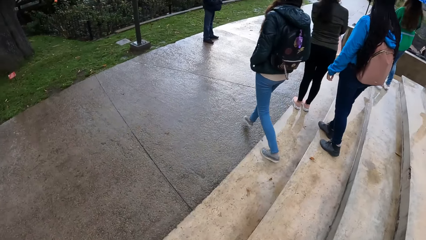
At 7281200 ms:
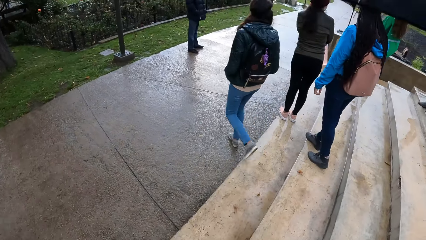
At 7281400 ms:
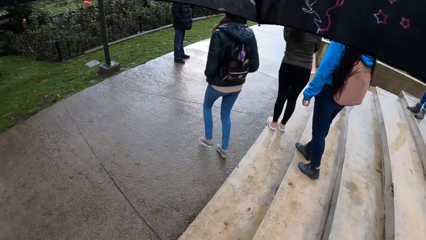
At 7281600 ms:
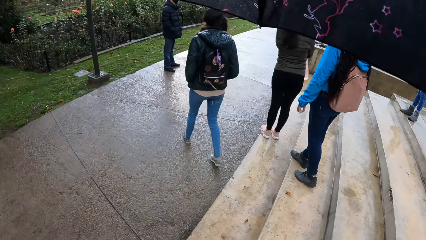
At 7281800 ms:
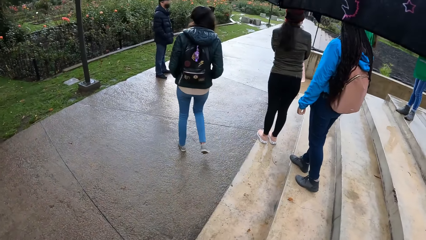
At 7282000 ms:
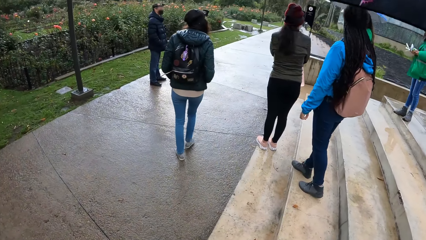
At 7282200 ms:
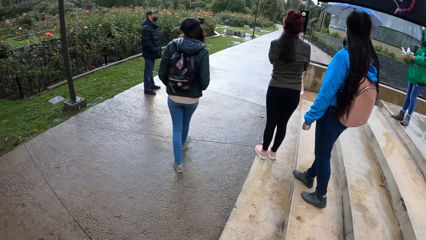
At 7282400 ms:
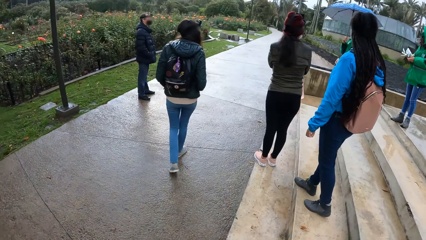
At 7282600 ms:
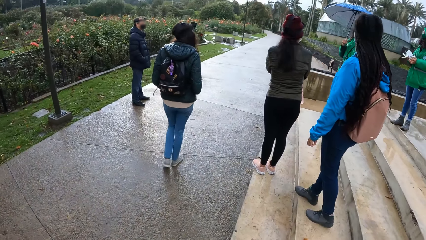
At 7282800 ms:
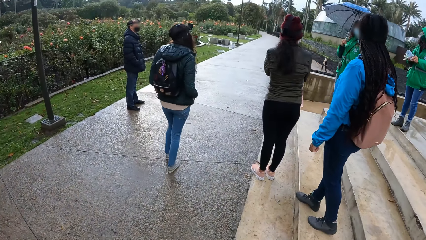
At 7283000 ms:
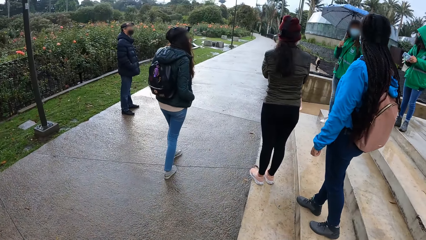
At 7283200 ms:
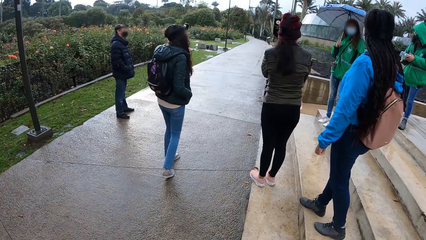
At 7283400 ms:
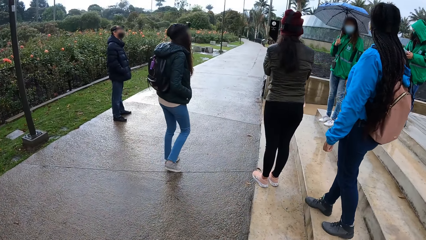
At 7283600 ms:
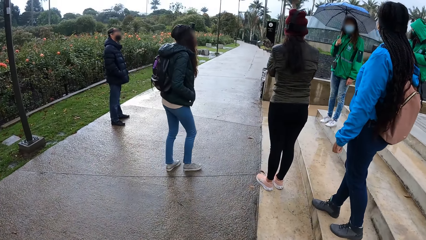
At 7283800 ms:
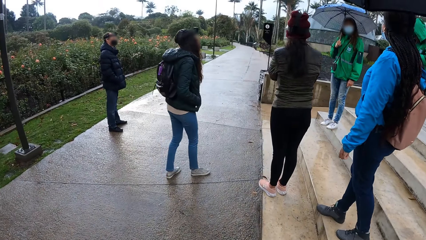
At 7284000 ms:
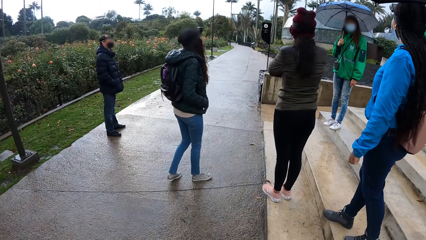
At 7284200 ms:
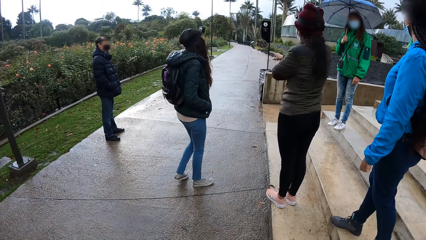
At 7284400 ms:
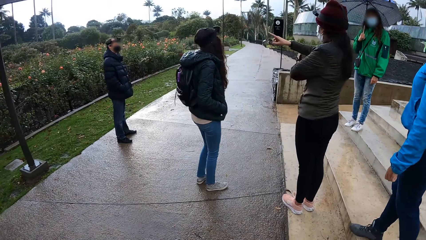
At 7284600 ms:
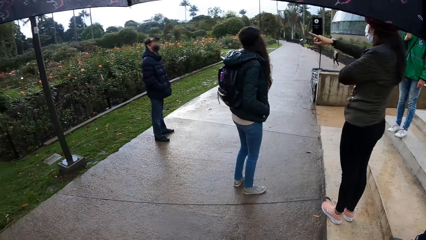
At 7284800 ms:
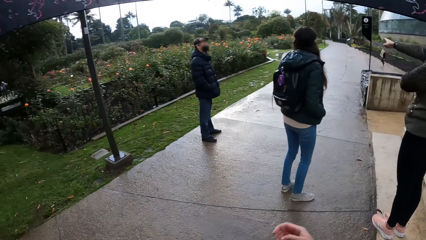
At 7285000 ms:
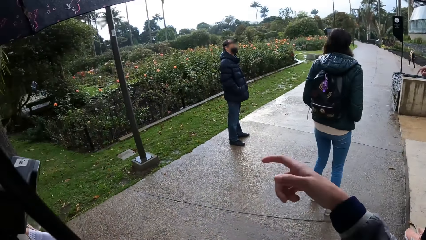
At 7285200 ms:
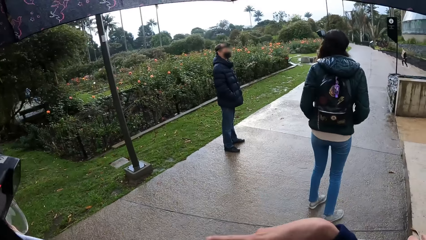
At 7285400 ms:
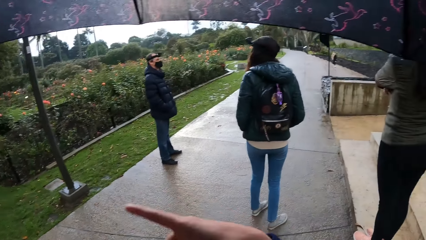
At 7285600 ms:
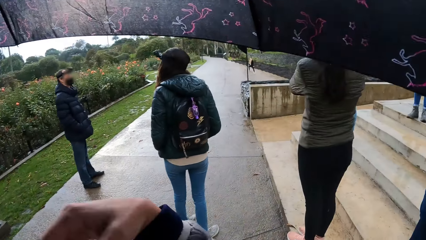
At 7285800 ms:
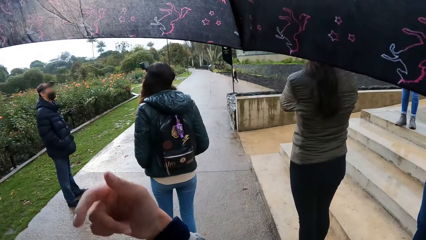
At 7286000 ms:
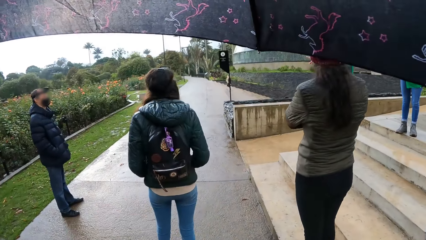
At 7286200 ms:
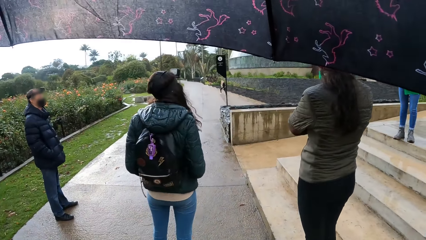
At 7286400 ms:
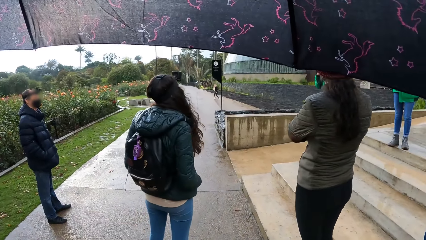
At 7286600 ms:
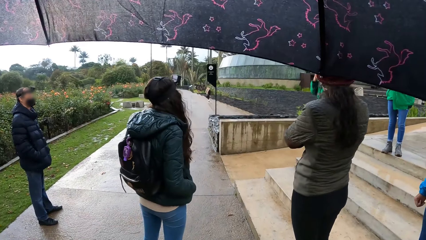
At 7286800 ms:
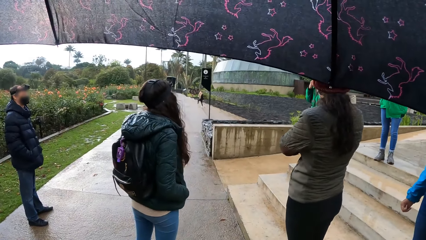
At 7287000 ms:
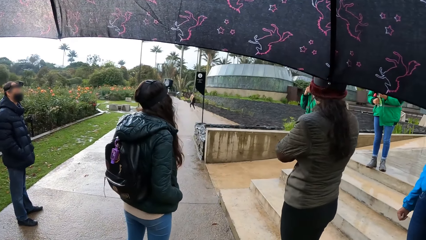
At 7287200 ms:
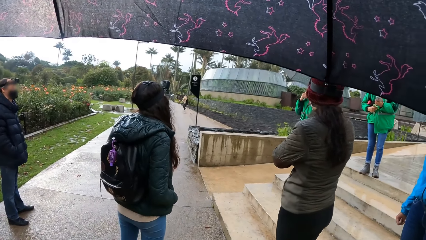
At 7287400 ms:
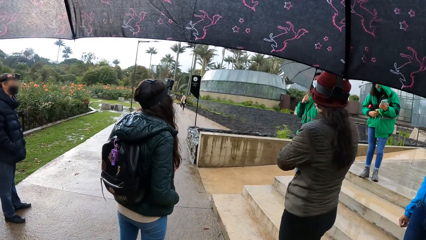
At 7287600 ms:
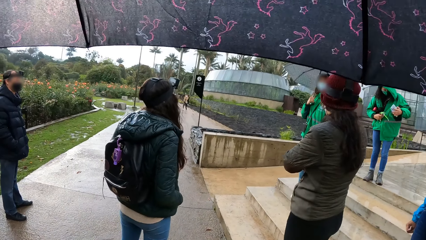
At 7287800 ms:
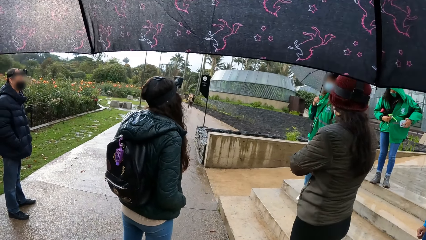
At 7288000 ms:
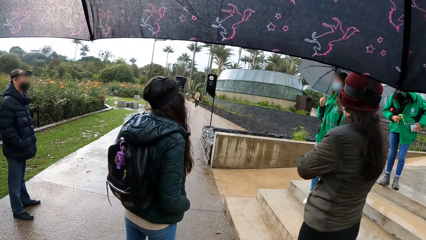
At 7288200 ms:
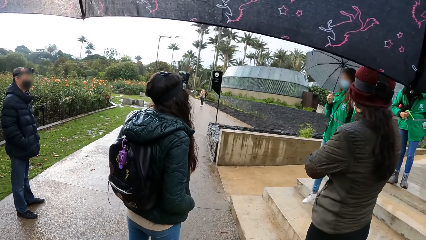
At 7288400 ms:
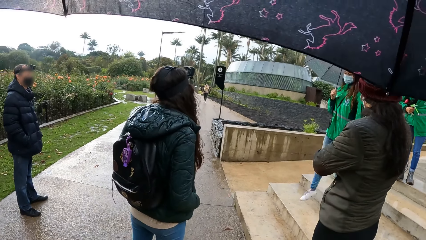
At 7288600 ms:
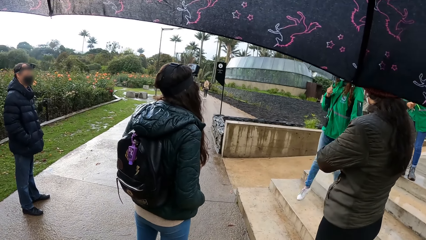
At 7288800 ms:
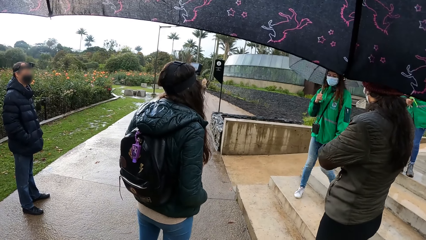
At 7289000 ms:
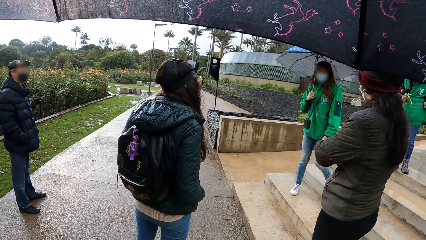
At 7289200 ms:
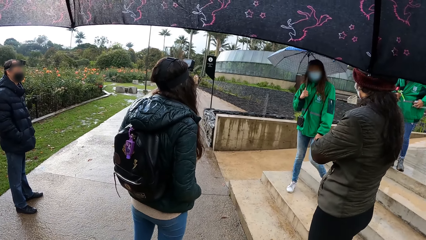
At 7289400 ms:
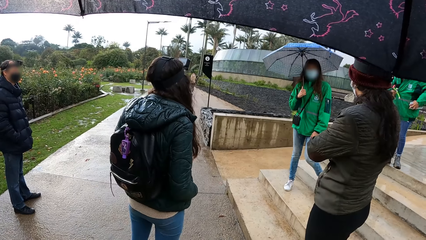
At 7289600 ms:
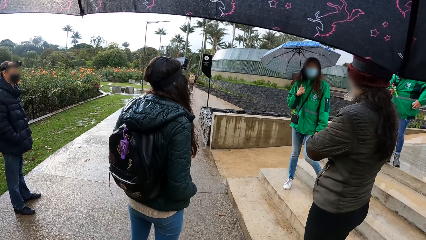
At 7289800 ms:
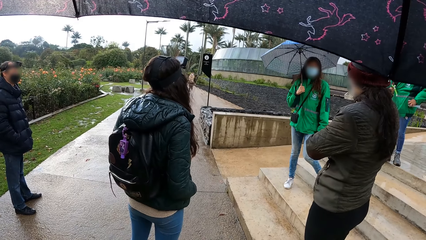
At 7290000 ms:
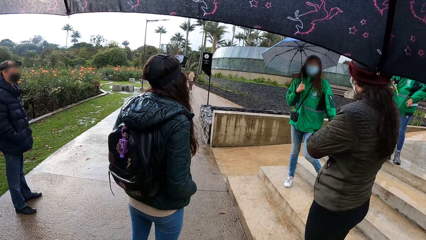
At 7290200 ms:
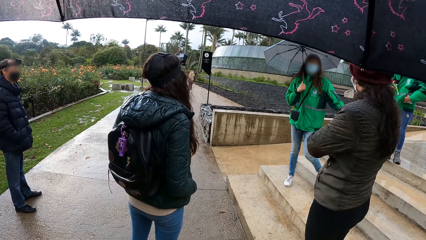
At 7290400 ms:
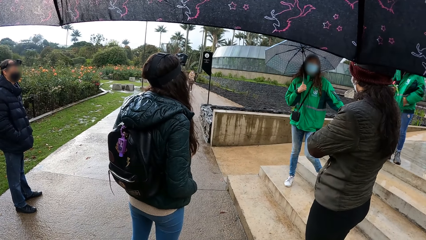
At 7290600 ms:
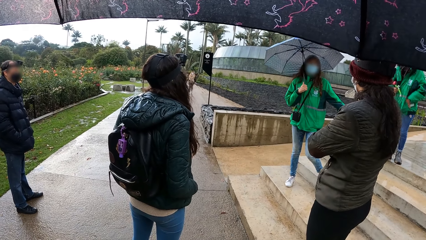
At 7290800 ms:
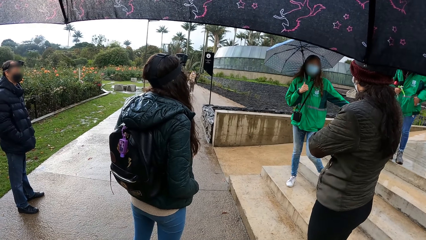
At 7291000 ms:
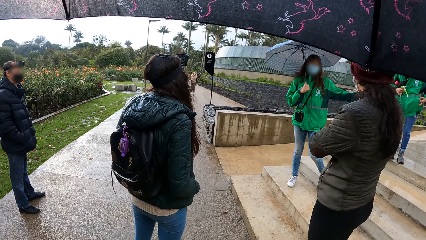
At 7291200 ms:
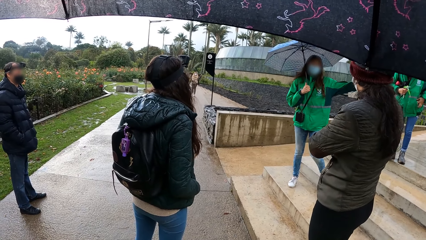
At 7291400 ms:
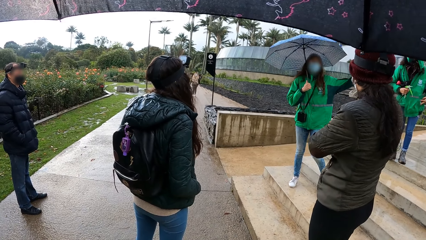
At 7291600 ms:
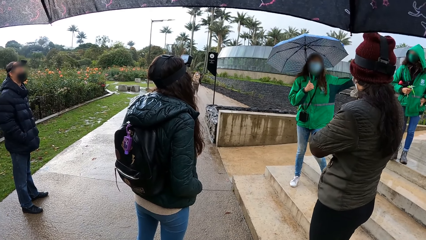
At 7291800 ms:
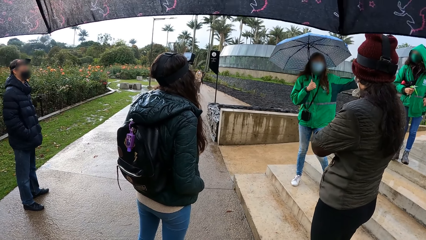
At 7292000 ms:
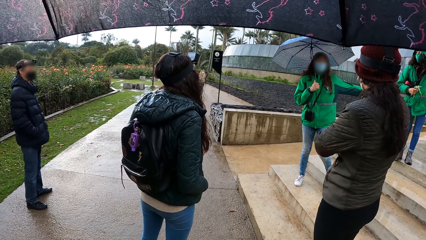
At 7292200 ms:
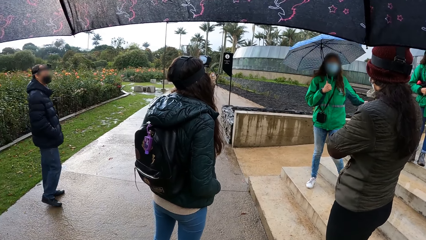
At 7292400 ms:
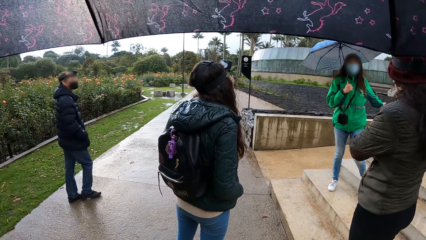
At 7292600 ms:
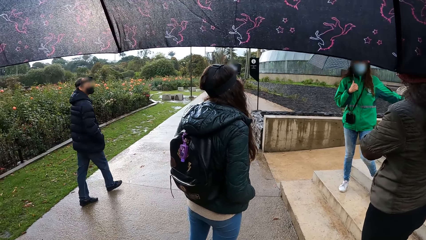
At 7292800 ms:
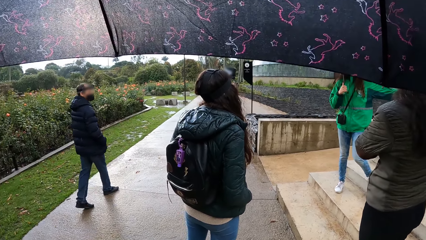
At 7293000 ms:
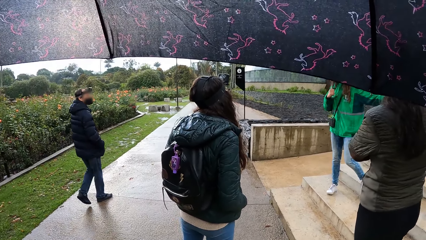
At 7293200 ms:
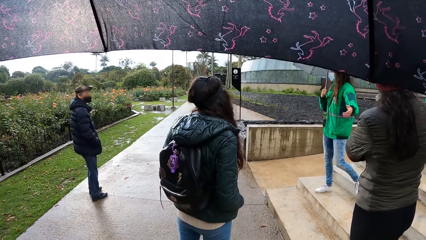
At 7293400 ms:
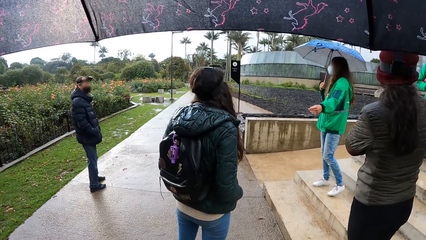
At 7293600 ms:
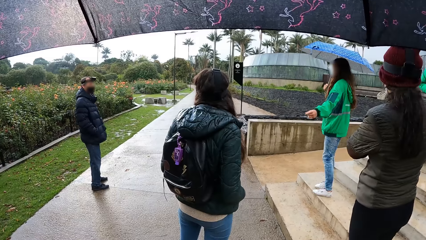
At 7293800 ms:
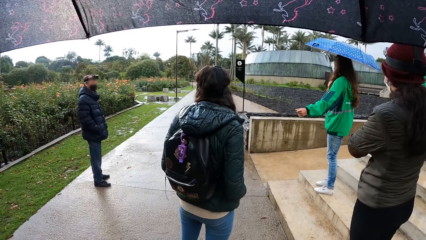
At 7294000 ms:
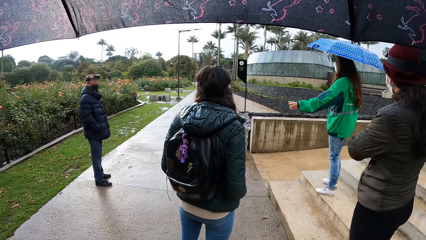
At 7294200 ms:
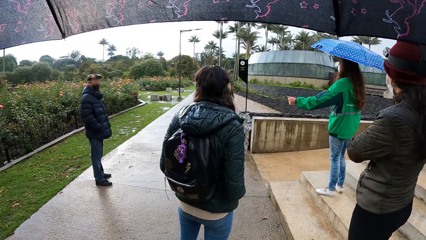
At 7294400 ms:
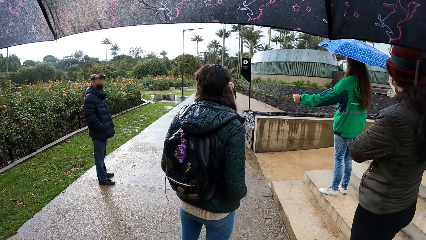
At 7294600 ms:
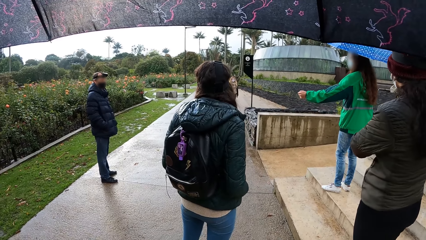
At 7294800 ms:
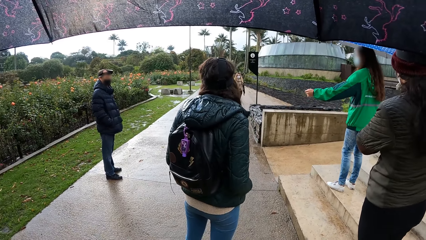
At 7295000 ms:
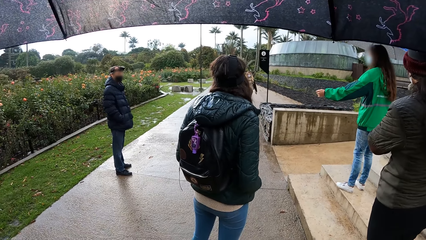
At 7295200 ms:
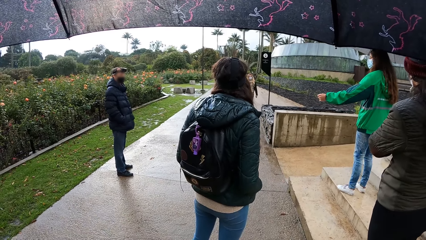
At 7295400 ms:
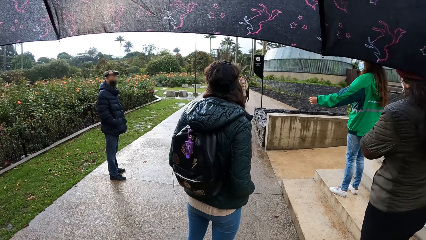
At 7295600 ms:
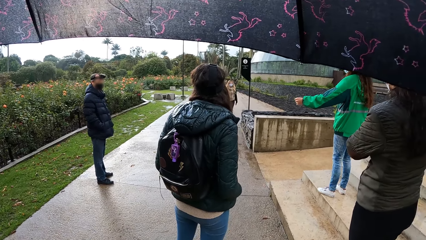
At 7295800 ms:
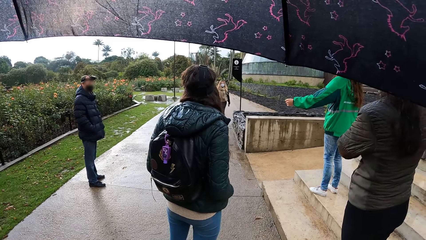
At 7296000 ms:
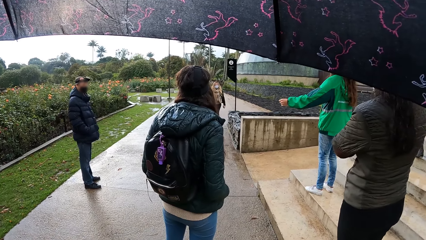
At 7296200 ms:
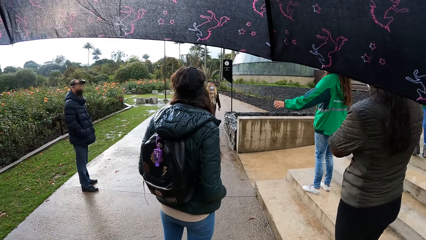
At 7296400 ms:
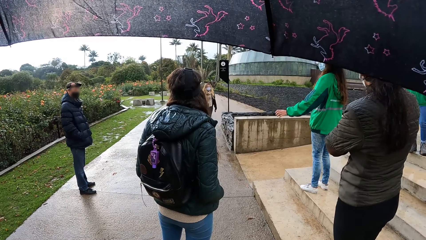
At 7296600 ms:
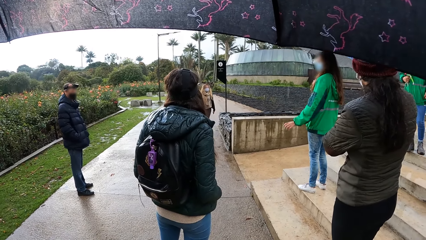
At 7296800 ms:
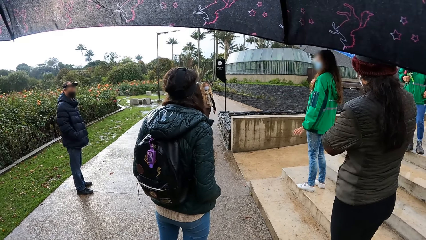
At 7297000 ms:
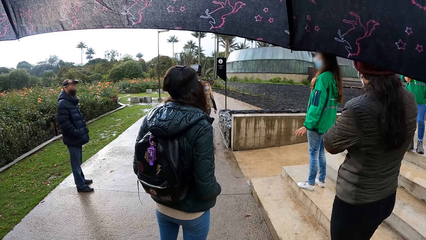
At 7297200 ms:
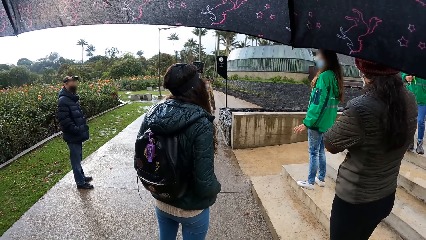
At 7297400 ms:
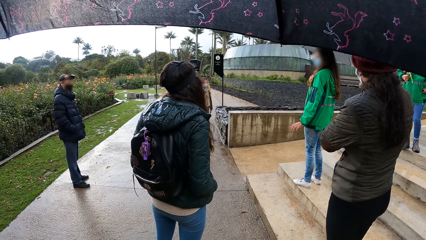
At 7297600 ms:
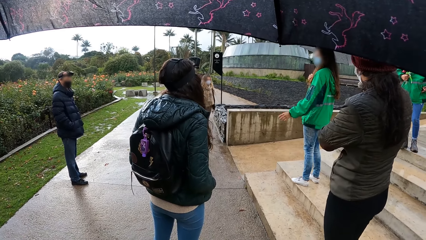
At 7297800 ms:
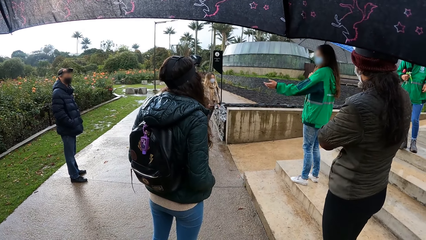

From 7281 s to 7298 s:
The camera wearer converses with the team. A woman converses with the team. The woman interacts with the camera wearer. The camera wearer looks around the compound.
